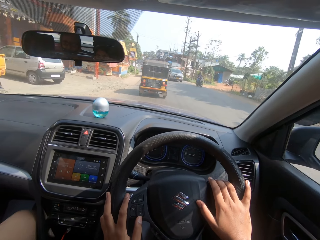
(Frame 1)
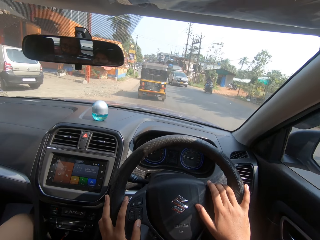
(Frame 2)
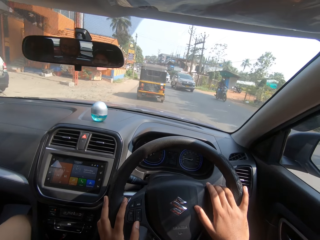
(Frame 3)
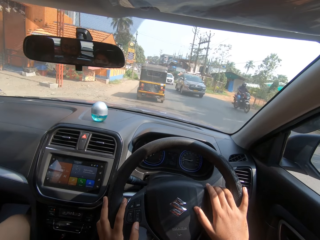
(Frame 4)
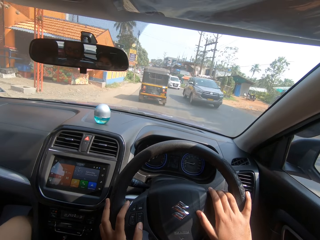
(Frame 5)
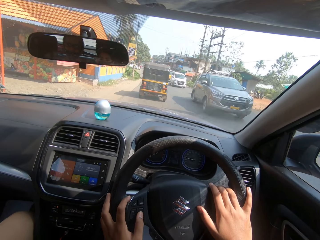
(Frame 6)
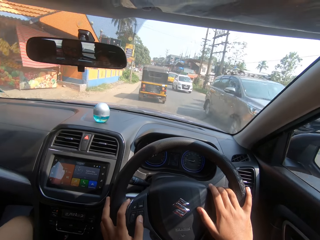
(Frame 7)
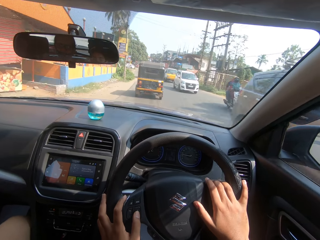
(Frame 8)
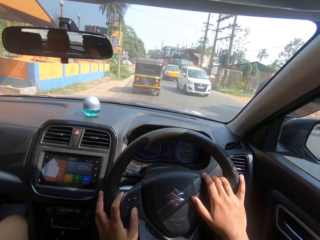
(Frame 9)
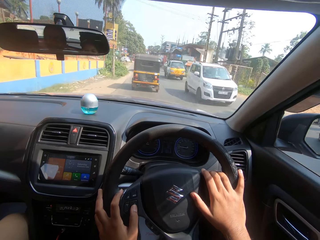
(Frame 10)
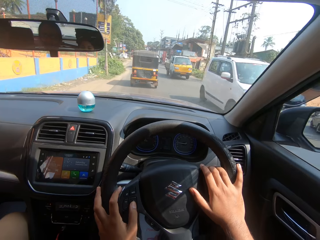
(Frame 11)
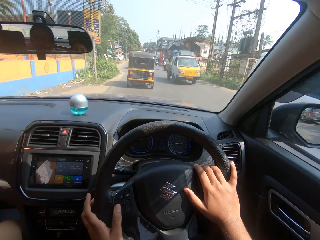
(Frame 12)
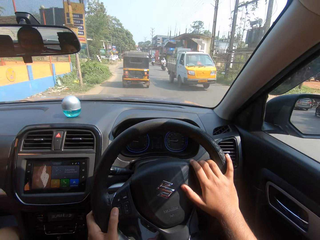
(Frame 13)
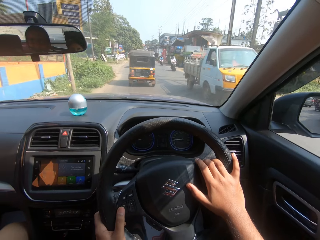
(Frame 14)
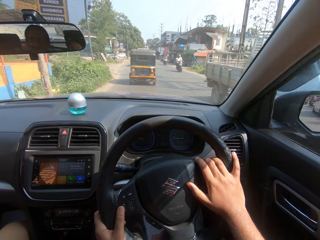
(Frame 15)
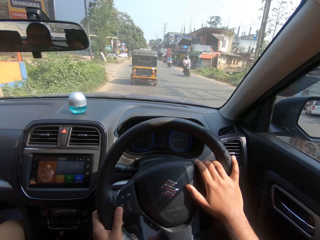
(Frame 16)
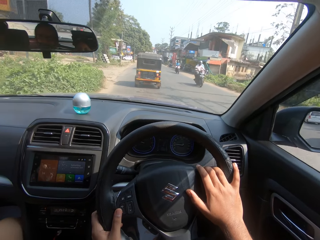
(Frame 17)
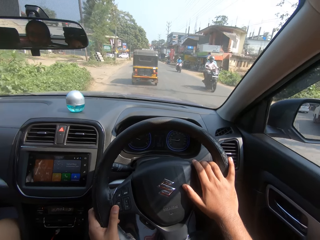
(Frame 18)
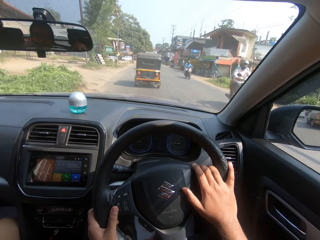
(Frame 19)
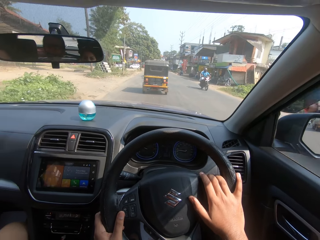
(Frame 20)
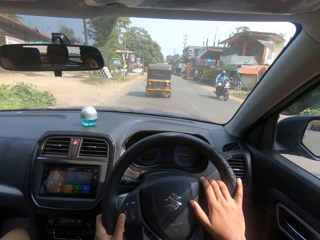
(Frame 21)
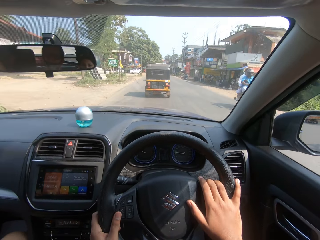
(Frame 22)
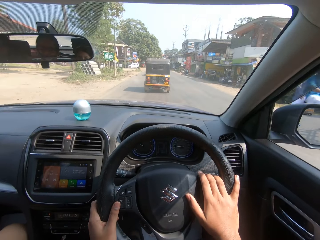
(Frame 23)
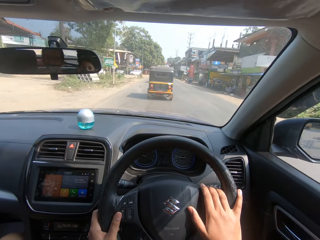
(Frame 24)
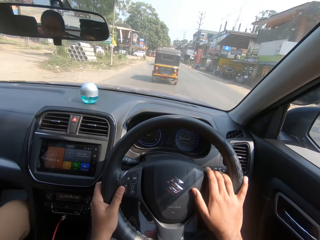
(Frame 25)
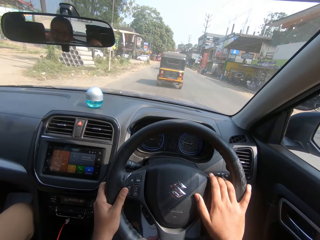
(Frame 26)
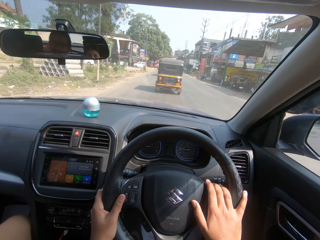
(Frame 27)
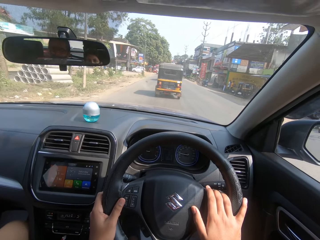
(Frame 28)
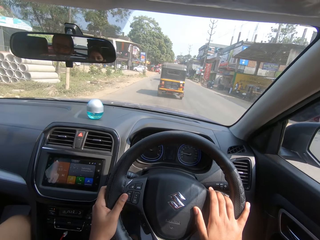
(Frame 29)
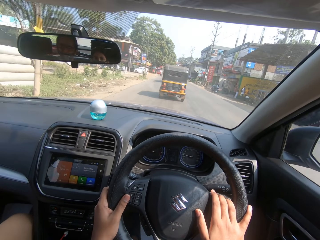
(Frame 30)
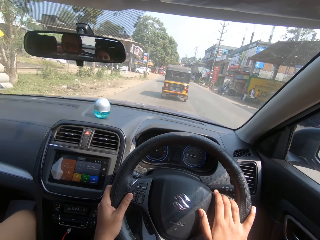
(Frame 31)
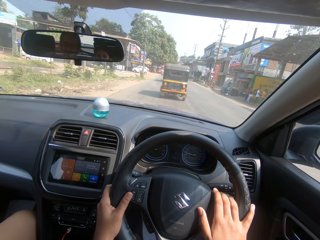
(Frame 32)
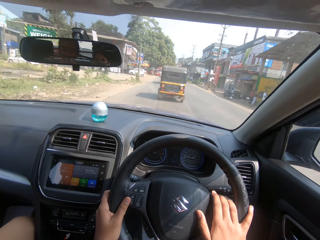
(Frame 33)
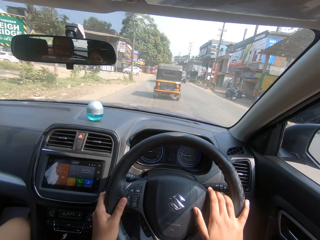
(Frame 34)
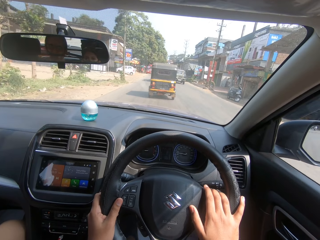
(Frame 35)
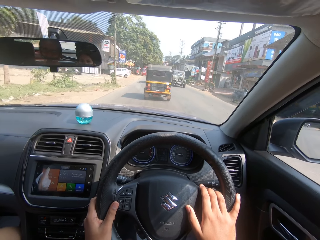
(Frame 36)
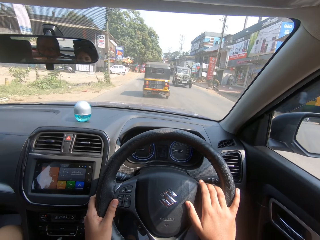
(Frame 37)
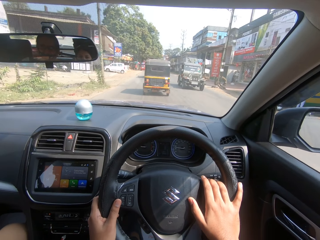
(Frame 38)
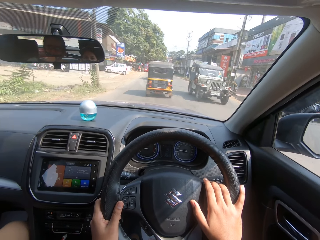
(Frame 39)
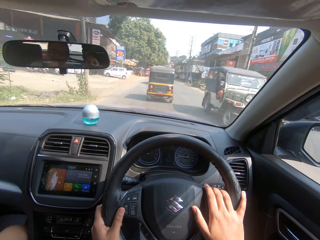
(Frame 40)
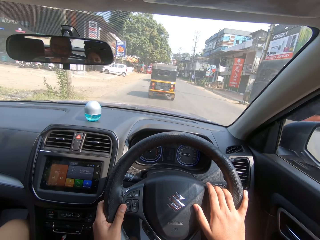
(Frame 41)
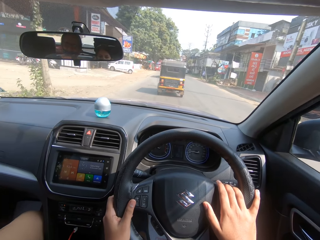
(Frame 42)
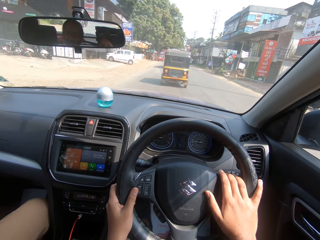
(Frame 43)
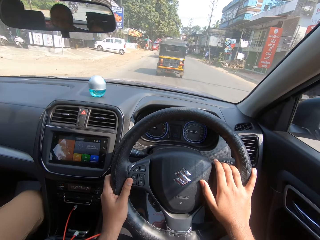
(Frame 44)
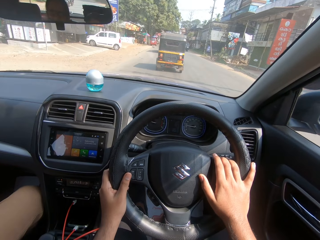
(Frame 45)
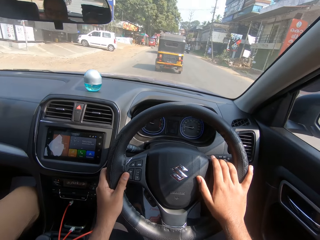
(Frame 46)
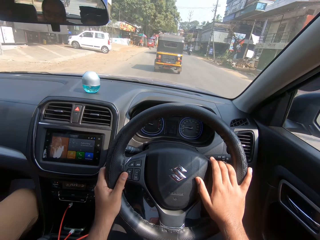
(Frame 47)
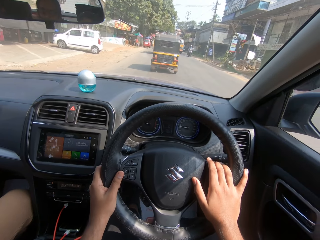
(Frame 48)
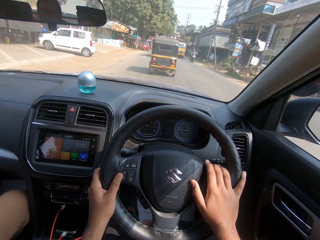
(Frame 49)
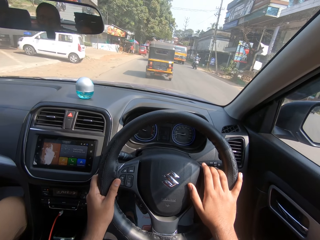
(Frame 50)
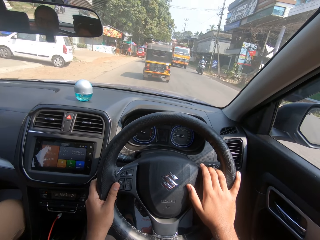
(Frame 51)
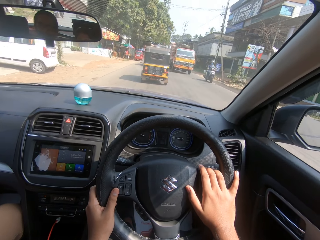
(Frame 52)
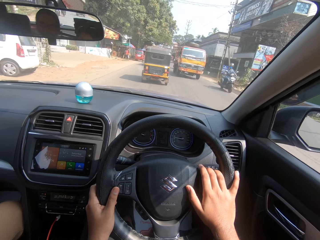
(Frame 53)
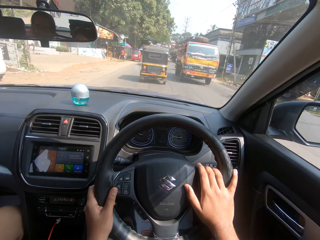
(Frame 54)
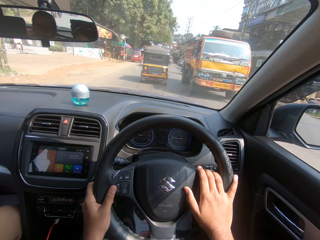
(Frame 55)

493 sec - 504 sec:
The camera wearer touches the camera on the head. They drive forward the car on the road. They turn the steering wheel in the car. They drive forward the car on the road. They converse in the car. They turn the steering wheel in the car.

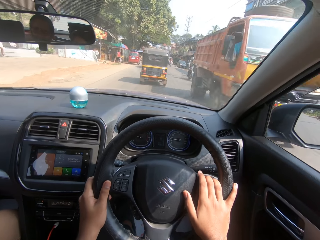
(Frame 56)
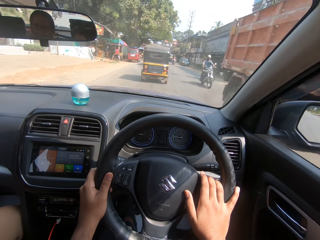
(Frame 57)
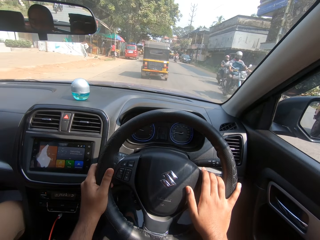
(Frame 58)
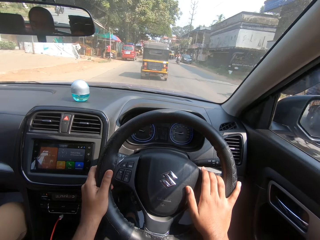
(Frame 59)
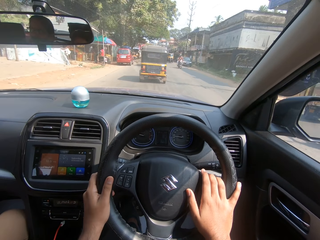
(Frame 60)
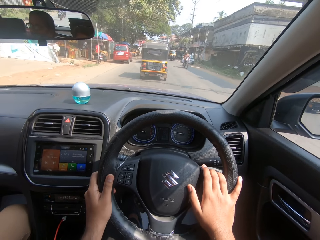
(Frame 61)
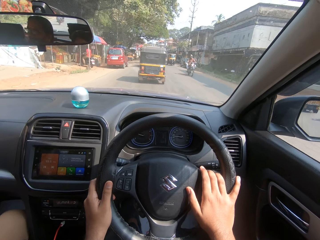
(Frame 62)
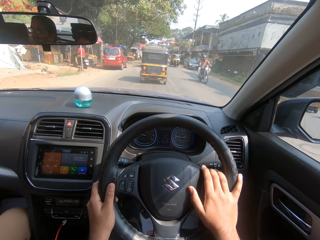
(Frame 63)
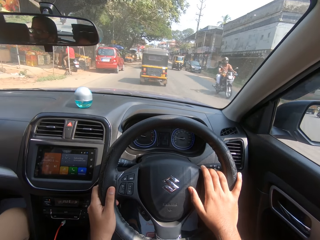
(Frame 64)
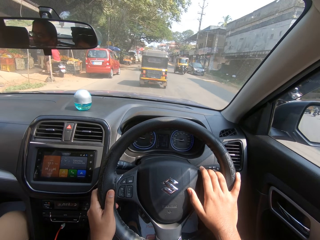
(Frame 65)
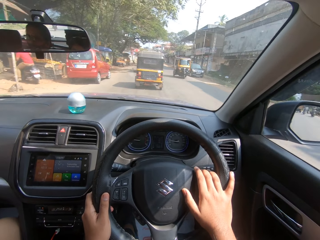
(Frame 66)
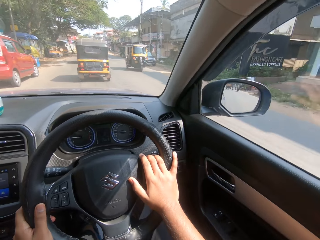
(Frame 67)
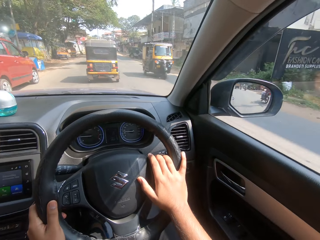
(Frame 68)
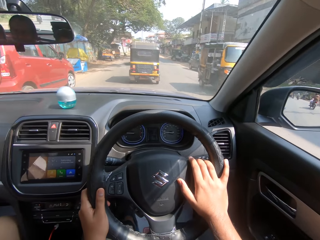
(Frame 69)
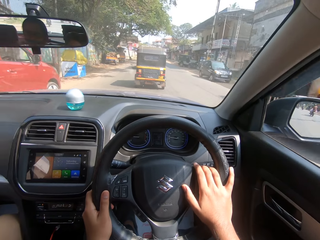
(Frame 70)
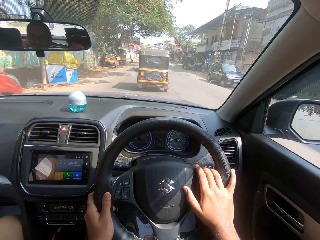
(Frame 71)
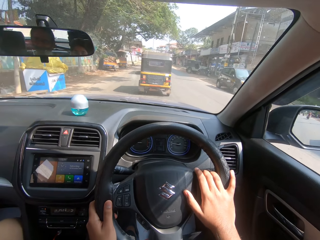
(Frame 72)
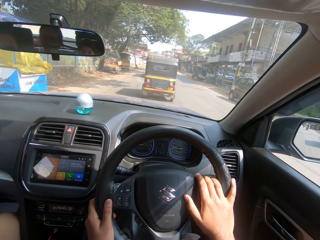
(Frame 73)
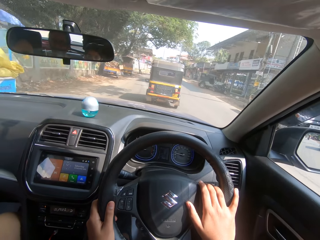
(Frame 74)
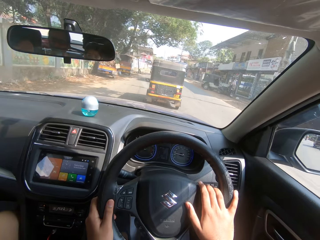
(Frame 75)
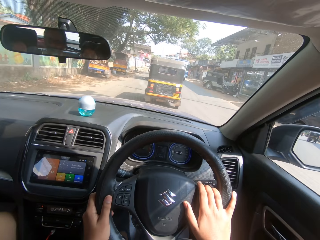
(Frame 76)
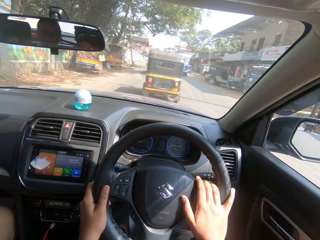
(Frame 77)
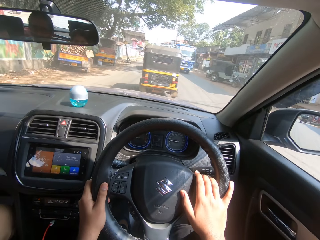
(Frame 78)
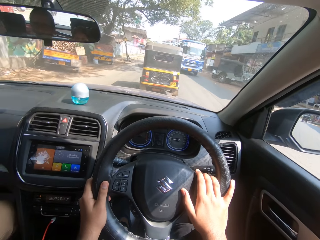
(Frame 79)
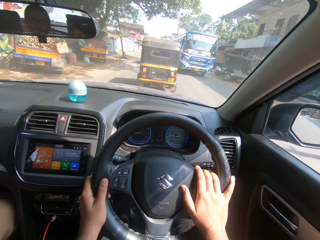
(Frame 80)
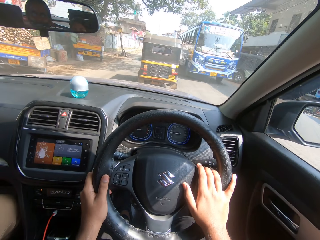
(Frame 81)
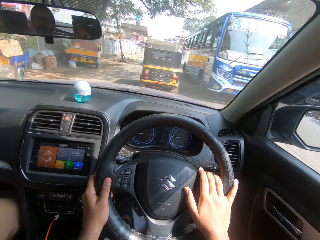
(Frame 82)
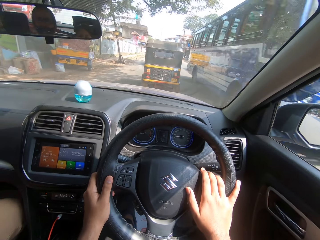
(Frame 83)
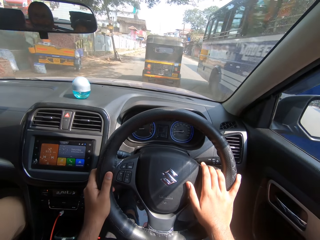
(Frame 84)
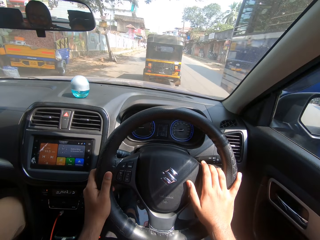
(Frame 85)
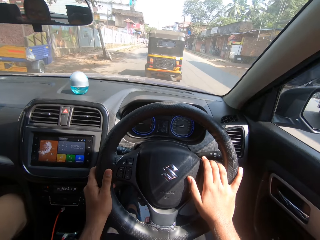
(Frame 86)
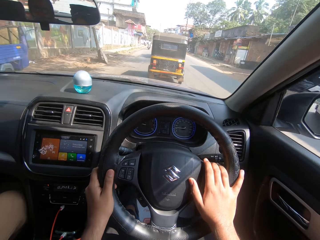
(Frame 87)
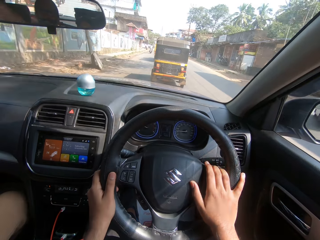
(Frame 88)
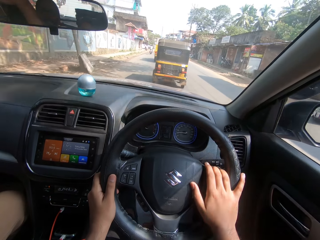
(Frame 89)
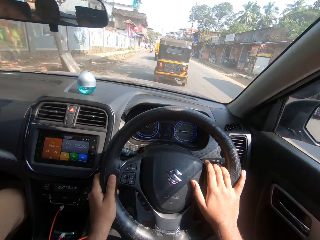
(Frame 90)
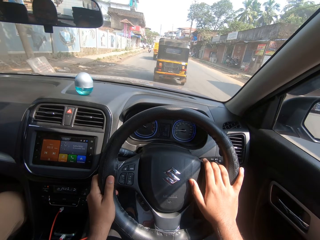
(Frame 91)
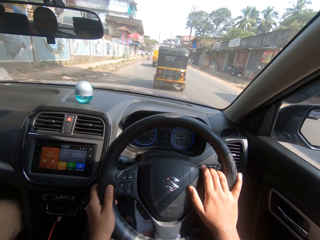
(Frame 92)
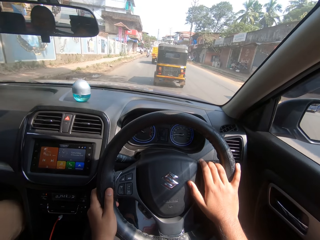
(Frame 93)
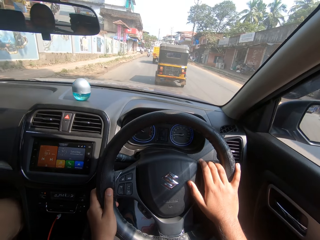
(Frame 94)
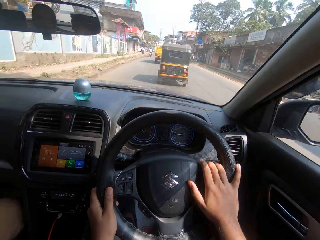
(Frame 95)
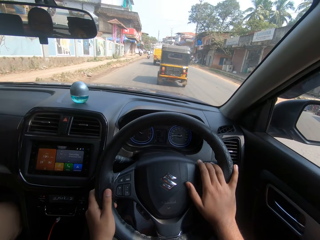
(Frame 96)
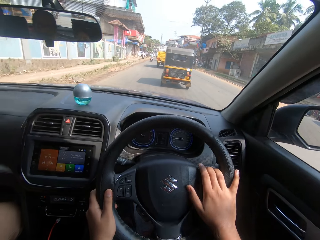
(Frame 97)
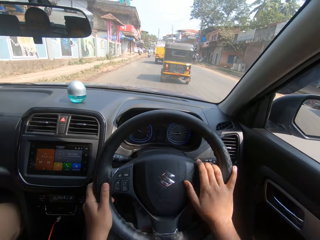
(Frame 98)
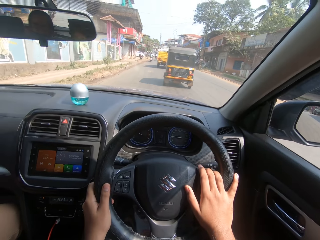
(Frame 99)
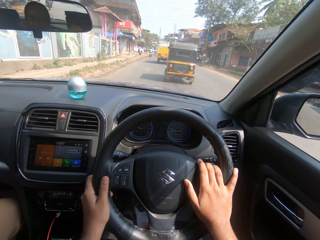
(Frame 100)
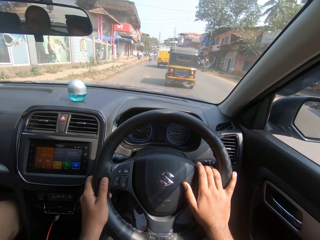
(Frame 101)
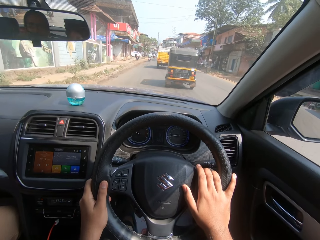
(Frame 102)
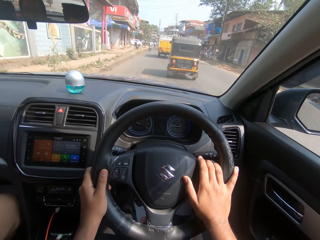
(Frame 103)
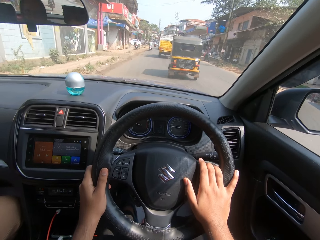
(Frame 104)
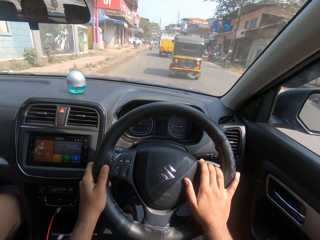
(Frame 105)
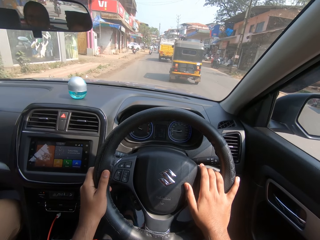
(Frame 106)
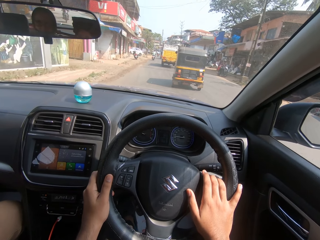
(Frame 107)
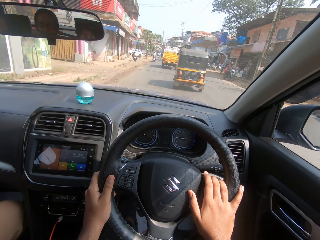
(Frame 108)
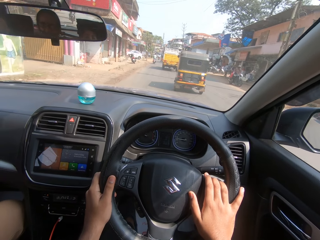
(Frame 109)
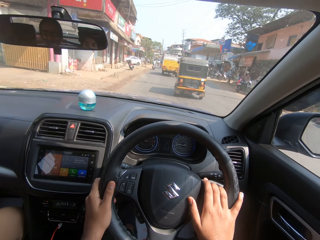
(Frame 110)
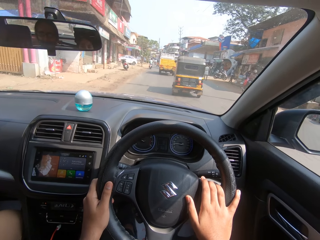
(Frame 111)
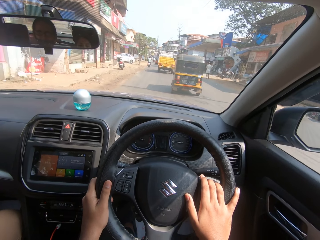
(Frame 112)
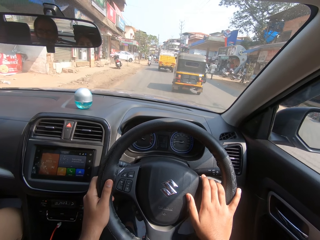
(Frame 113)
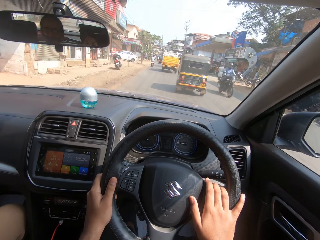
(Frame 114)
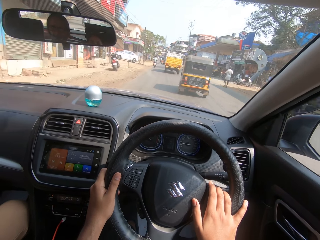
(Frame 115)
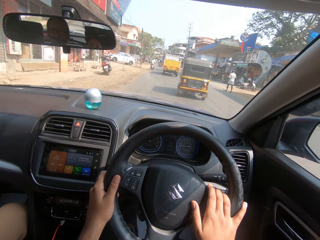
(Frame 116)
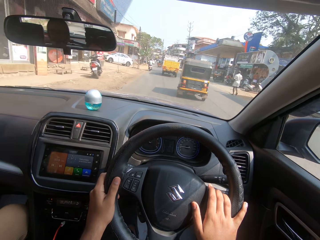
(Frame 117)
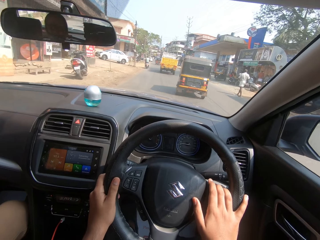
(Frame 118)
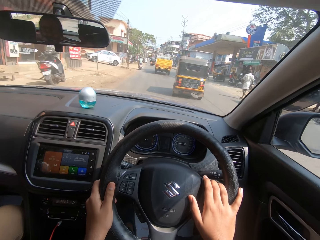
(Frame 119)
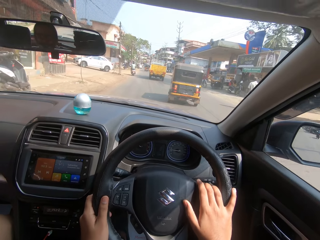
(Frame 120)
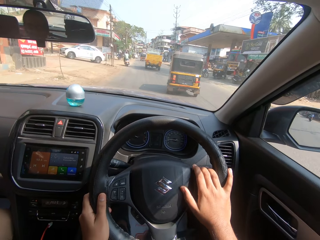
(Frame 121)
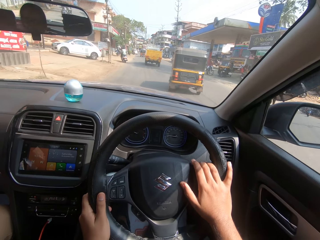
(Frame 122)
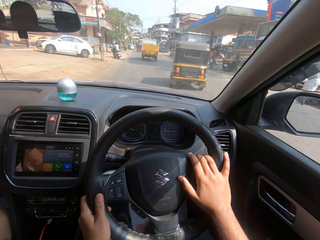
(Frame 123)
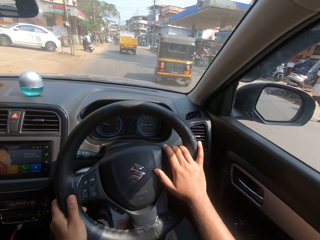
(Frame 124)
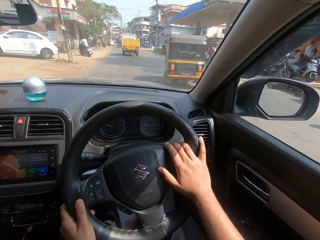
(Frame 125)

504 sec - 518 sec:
The camera wearer looks around. They drive forward the car on the road. They turn the steering wheel in the car. They drive forward the car on the road. They turn the steering wheel in the car. They drive forward the car on the road. They turn the steering wheel in the car. They drive forward the car on the road. They turn the steering wheel in the car.
